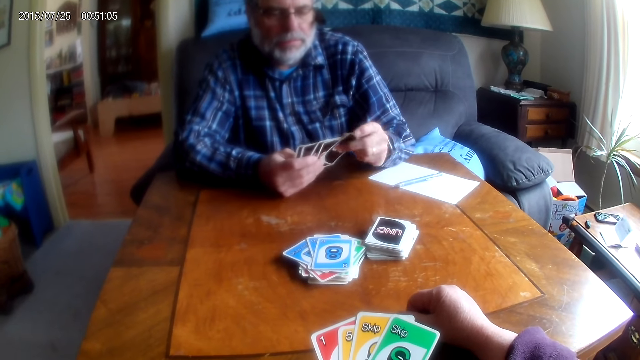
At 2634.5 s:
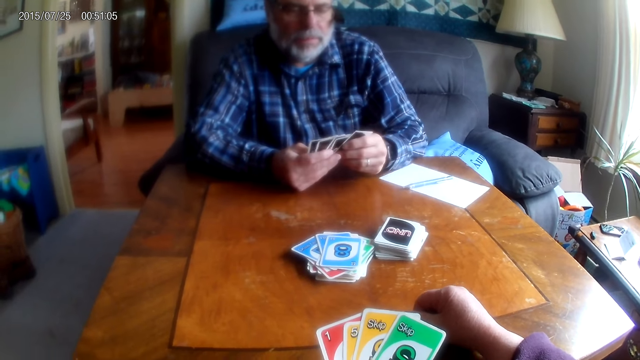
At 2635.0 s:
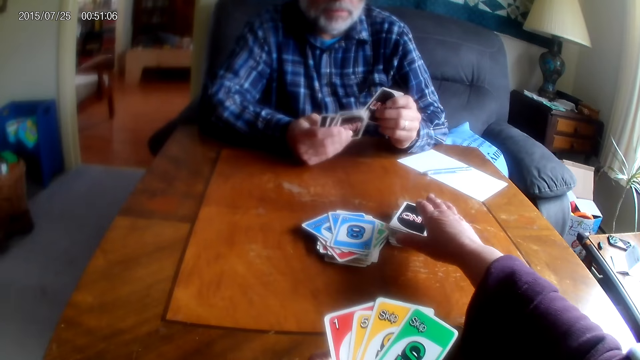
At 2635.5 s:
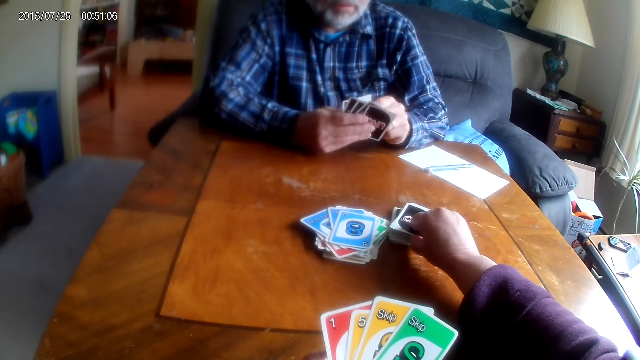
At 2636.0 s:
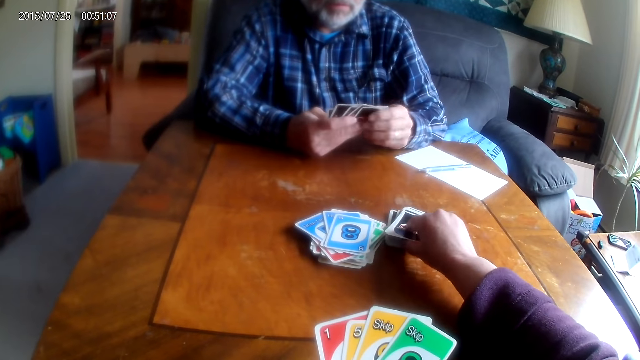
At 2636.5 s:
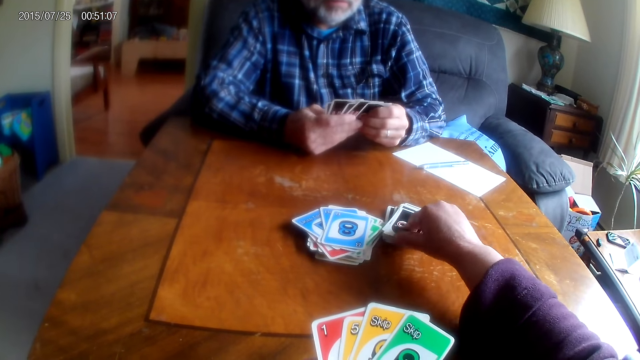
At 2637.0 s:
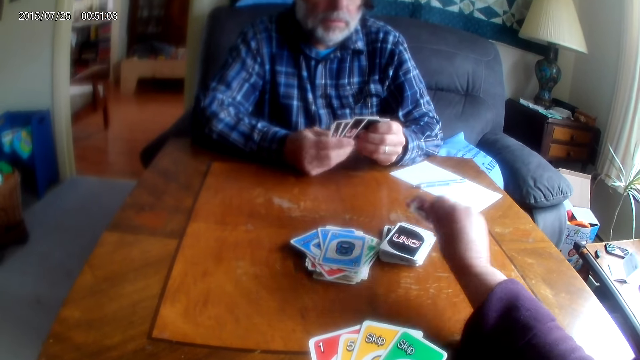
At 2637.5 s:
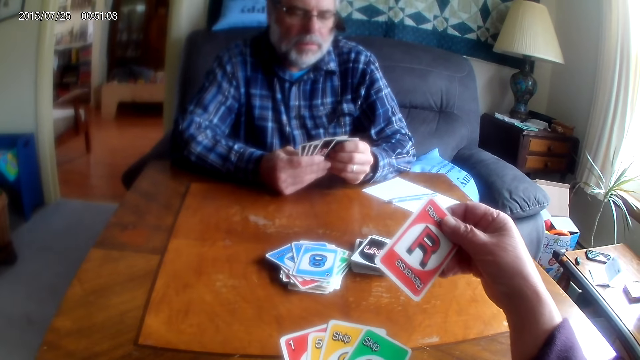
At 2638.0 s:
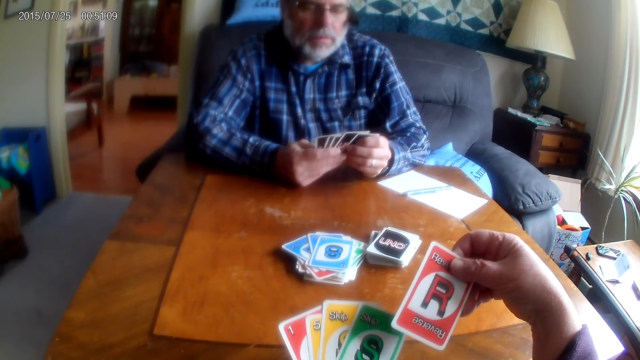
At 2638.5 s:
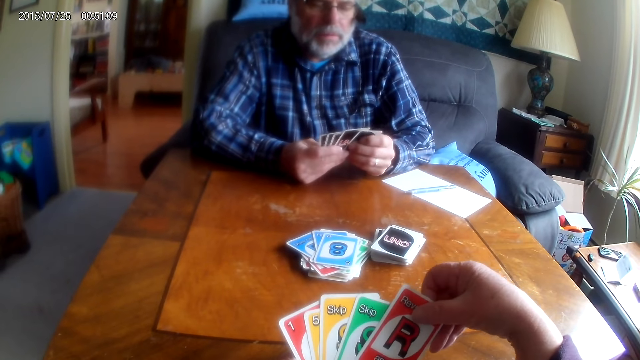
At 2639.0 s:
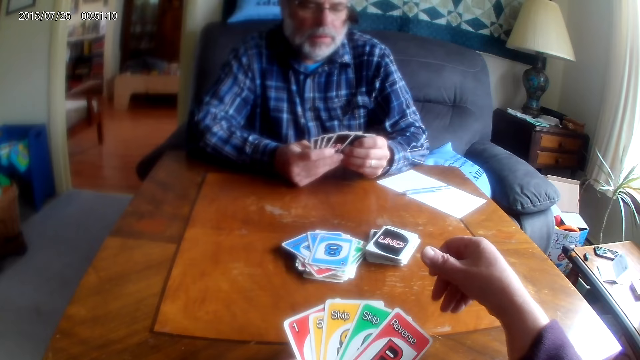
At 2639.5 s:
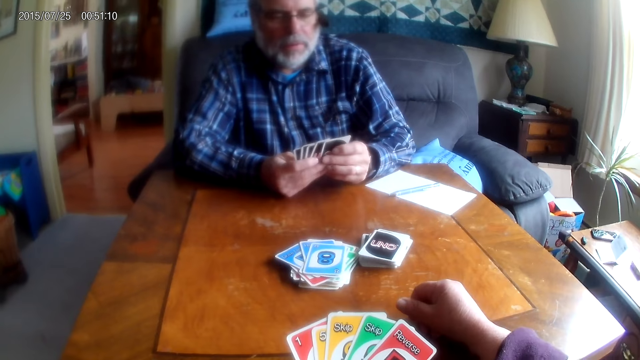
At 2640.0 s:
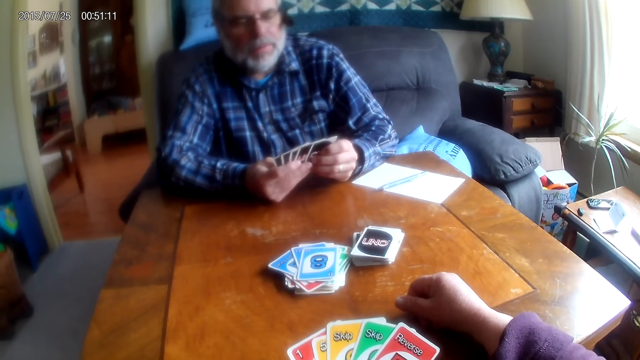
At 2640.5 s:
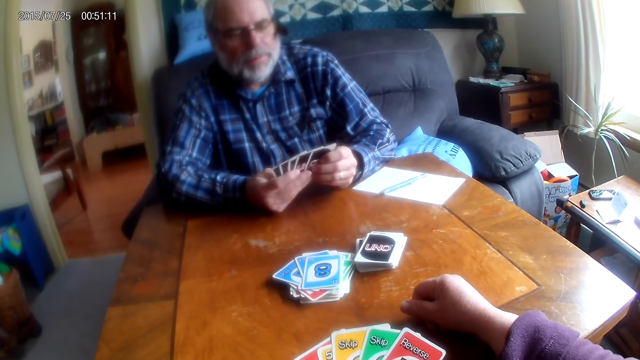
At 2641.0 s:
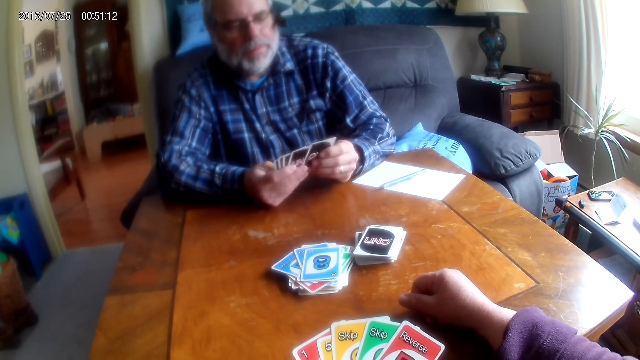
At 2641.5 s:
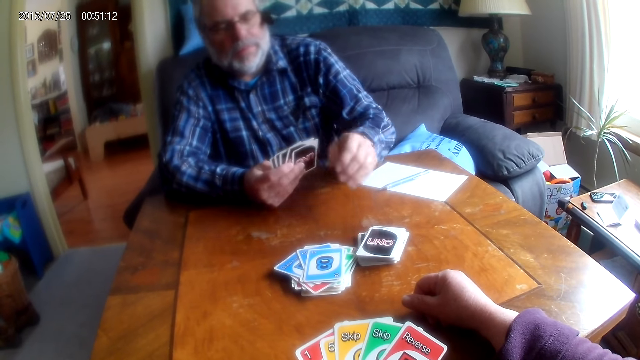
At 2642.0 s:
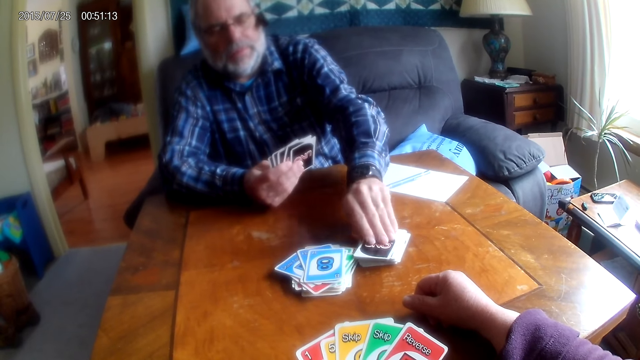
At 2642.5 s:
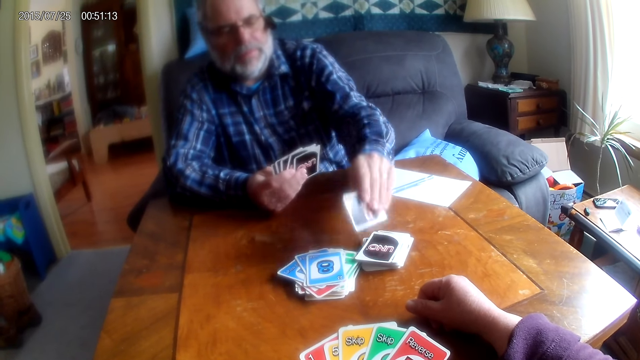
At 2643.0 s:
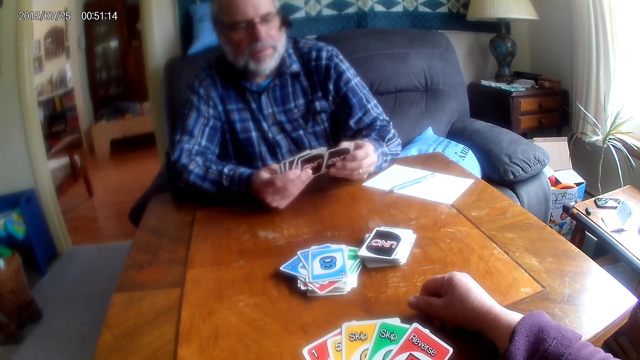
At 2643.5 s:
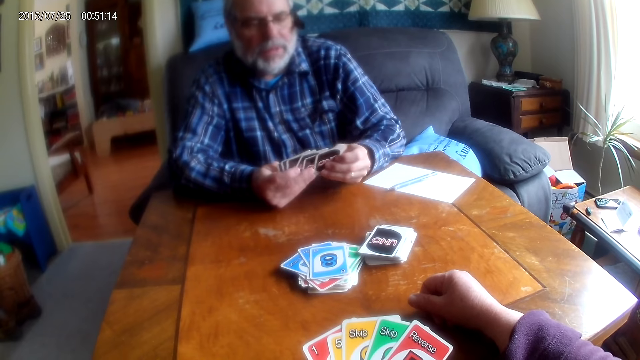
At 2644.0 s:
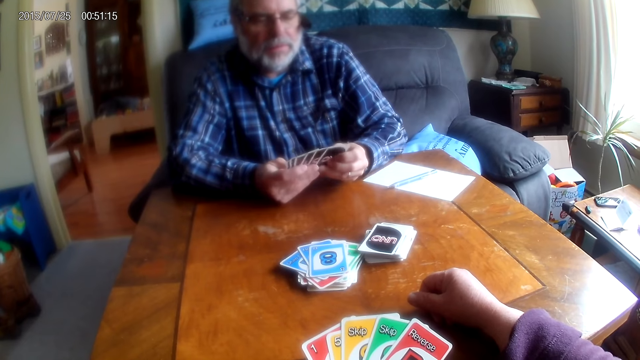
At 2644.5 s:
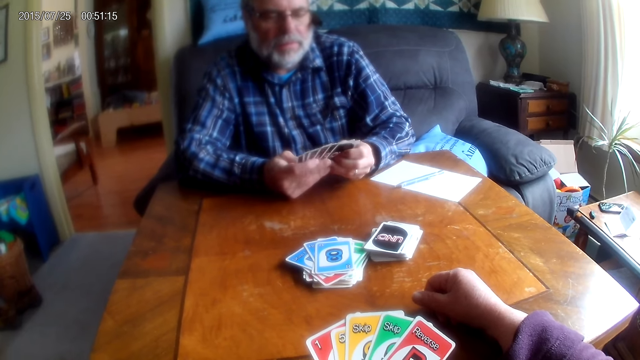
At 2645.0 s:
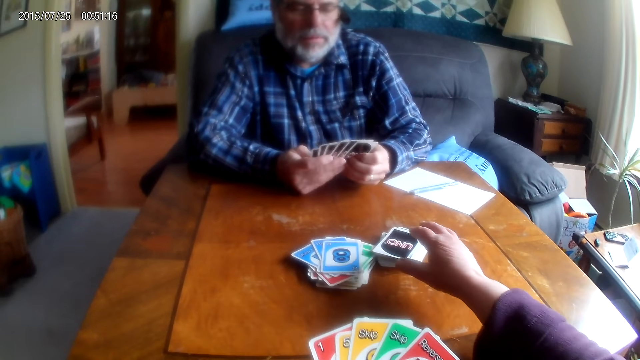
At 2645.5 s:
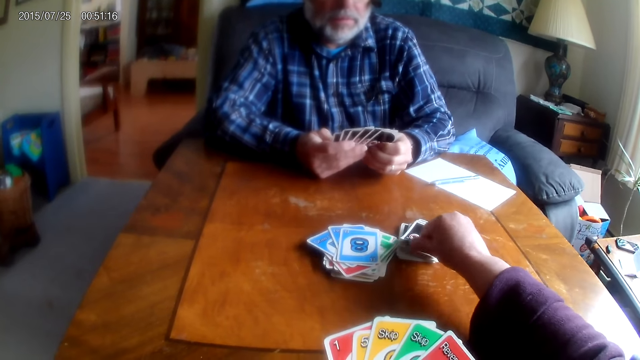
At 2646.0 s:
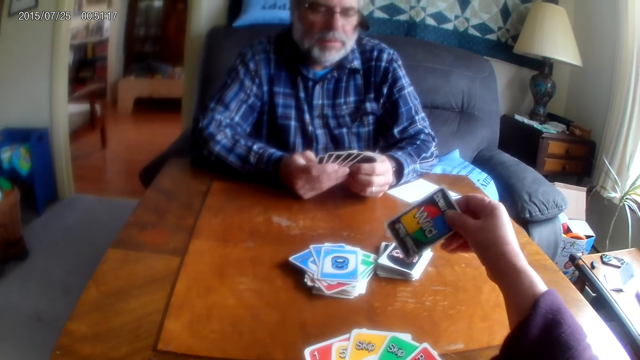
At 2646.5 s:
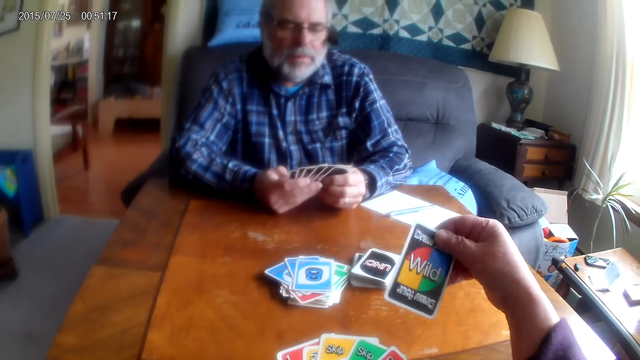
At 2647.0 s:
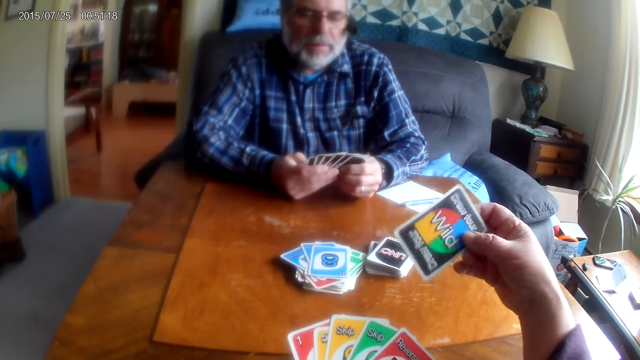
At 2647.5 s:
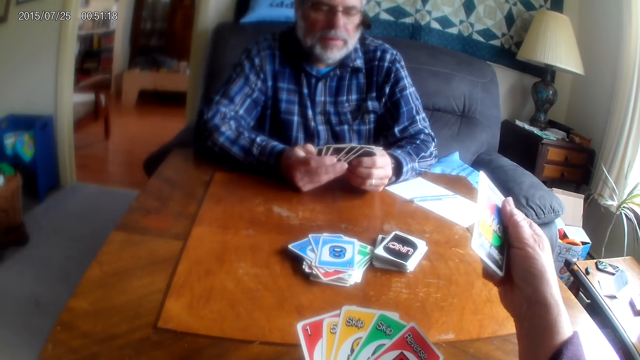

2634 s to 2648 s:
The camera wearer picks a card from the table. A man picks a card from the table. The camera wearer picks a card from the table.

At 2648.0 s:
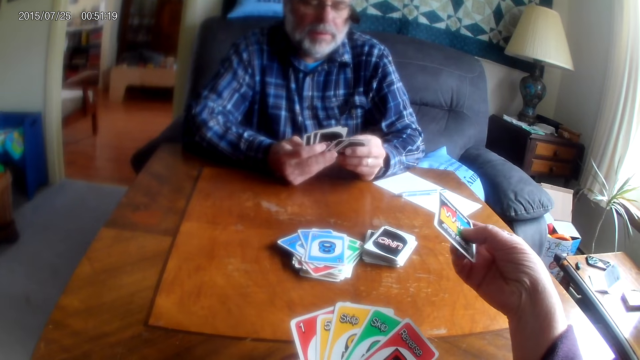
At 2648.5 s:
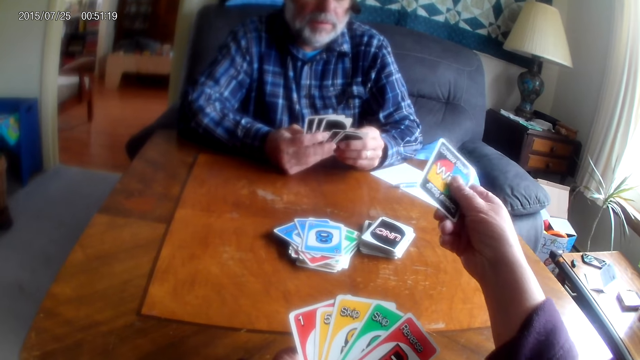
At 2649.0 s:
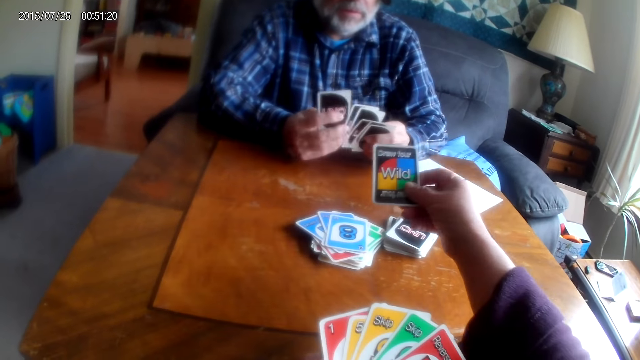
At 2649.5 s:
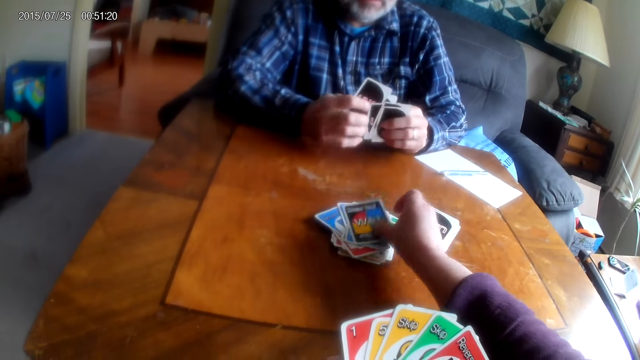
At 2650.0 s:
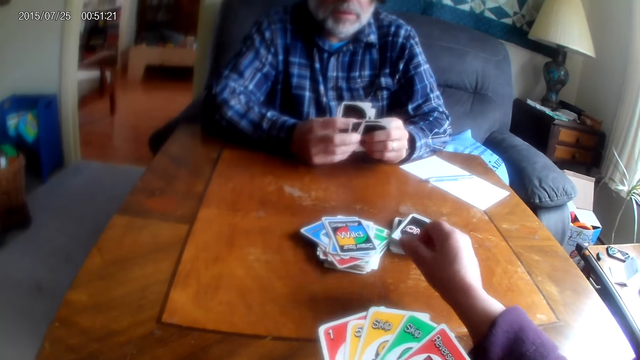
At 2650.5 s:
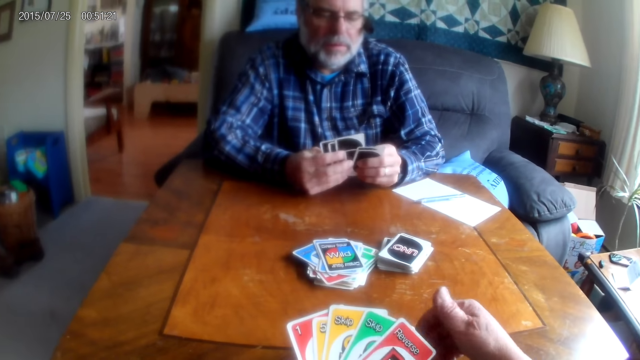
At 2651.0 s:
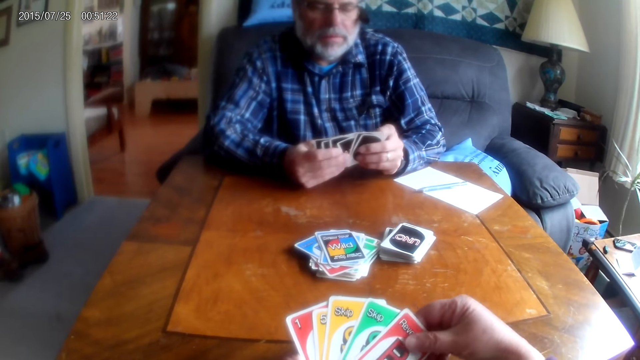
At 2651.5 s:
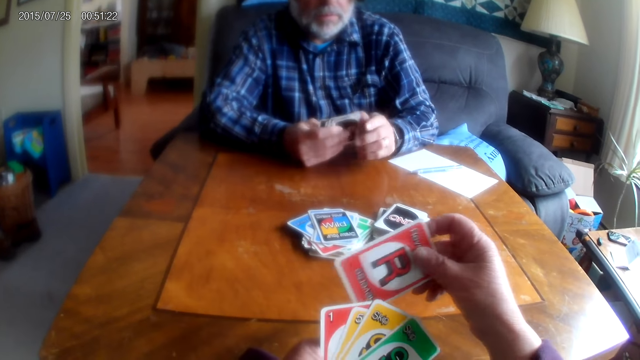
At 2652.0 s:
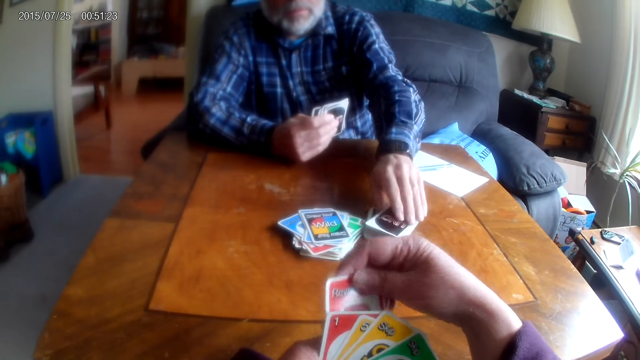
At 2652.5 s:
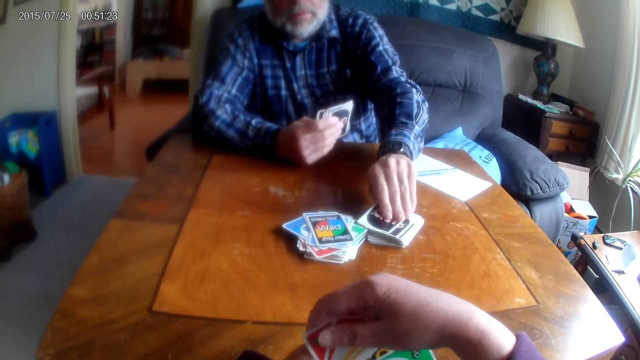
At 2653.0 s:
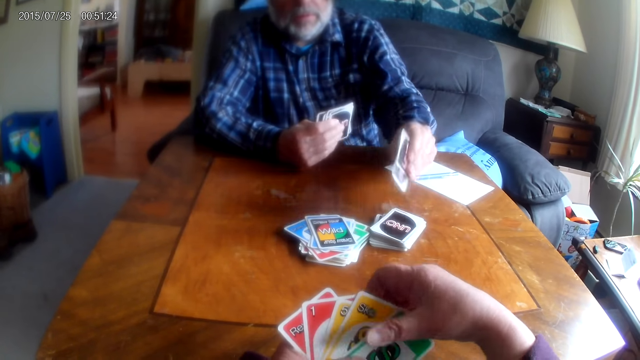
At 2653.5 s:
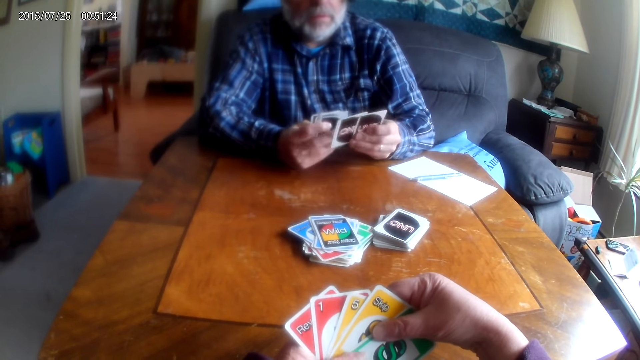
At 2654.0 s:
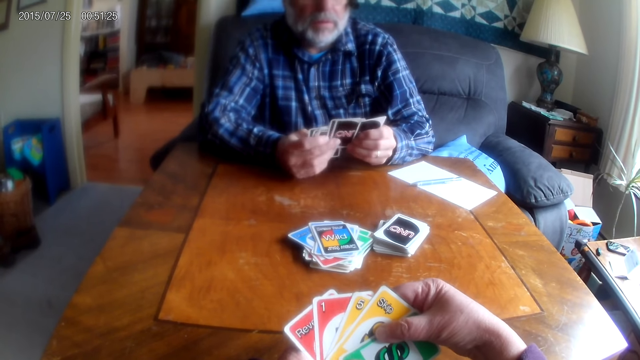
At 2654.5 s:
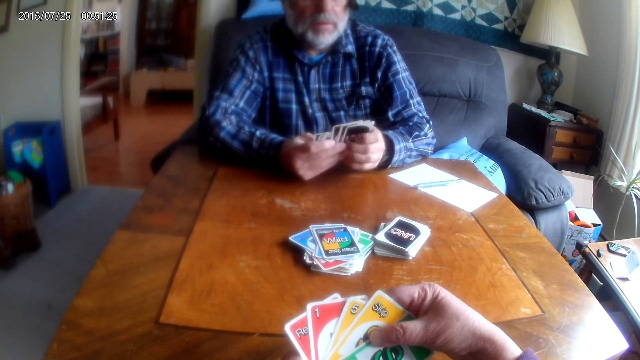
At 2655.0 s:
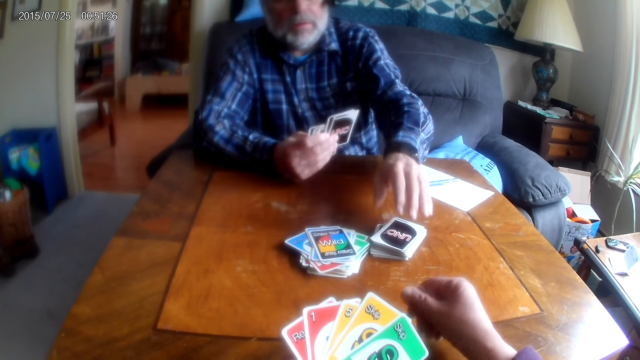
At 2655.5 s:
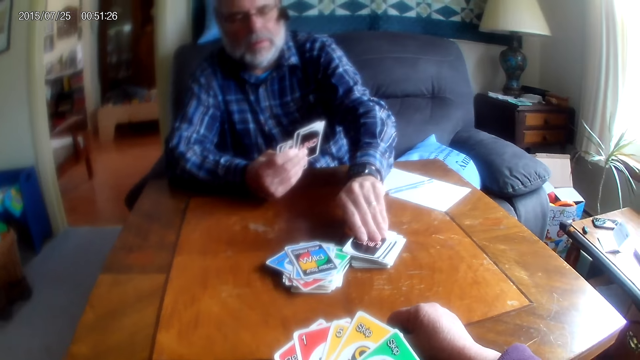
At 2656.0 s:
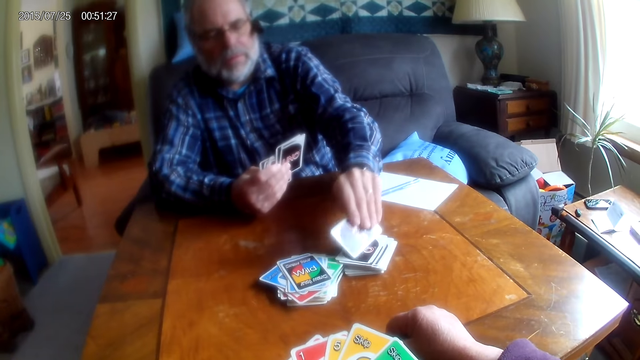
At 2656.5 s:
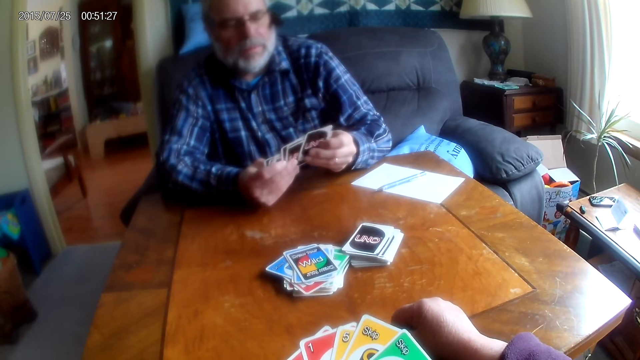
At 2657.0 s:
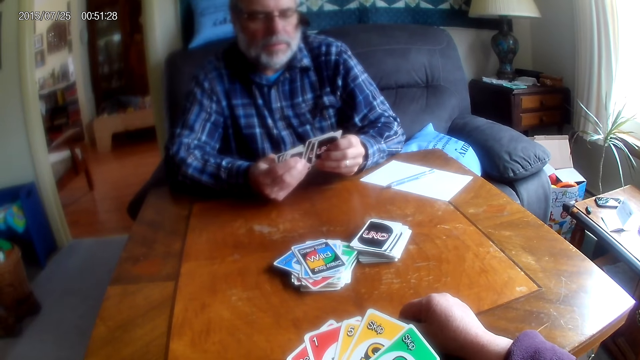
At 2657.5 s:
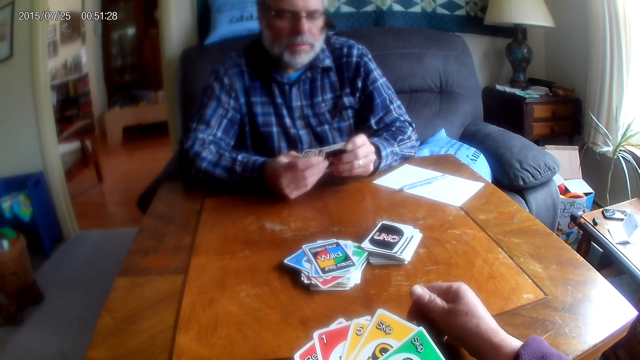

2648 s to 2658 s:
The camera wearer places a card on the table. A man picks a card from the table. The man picks a card from the table again.
